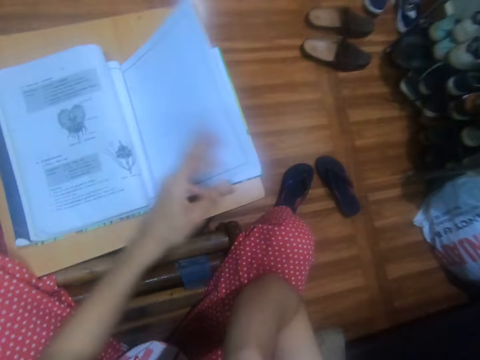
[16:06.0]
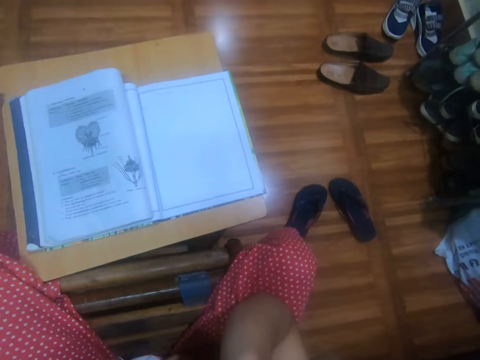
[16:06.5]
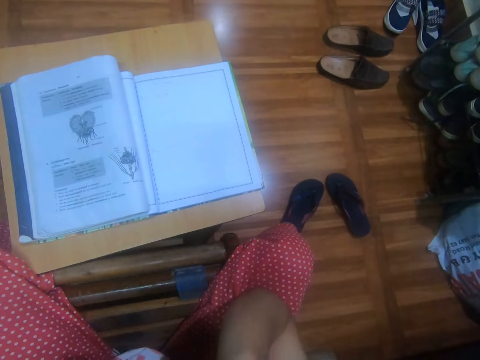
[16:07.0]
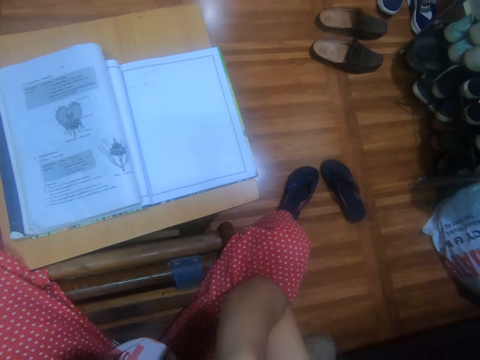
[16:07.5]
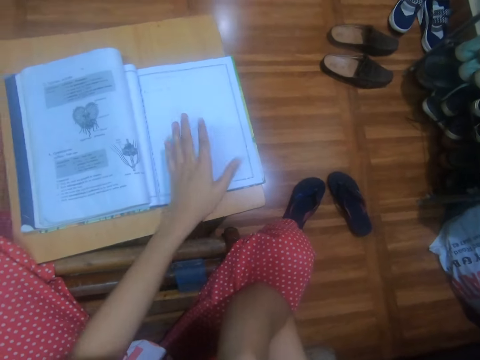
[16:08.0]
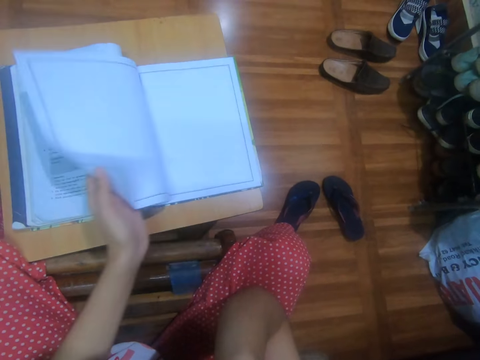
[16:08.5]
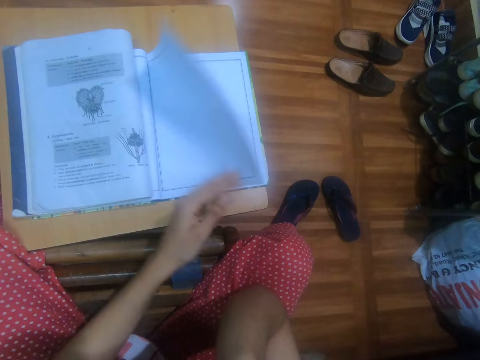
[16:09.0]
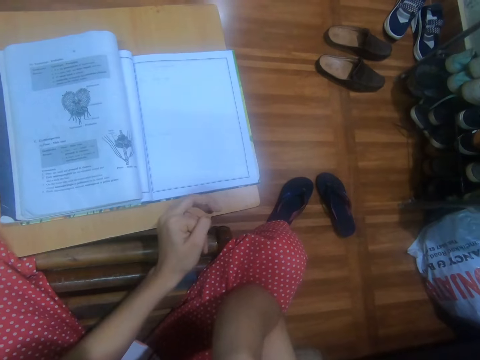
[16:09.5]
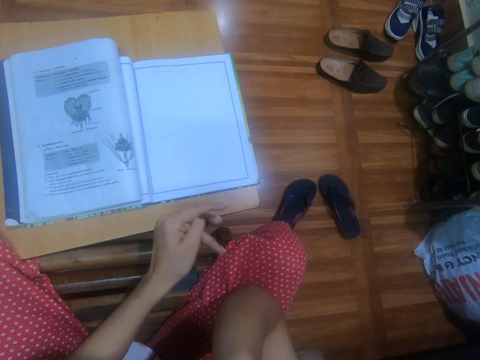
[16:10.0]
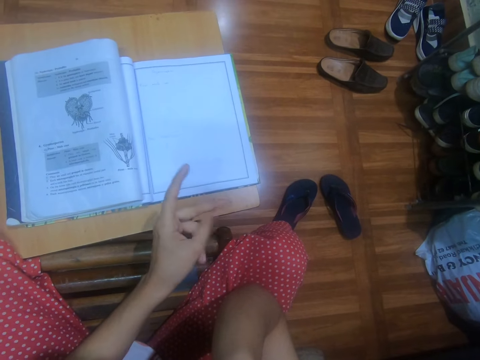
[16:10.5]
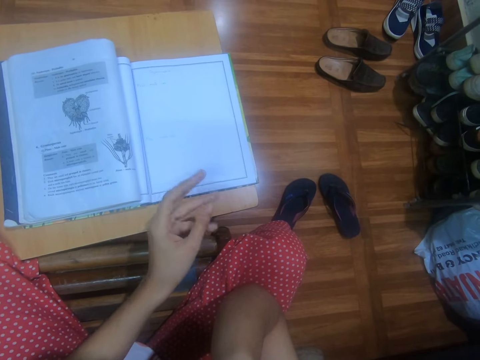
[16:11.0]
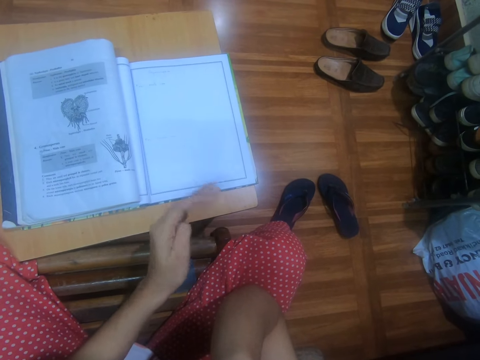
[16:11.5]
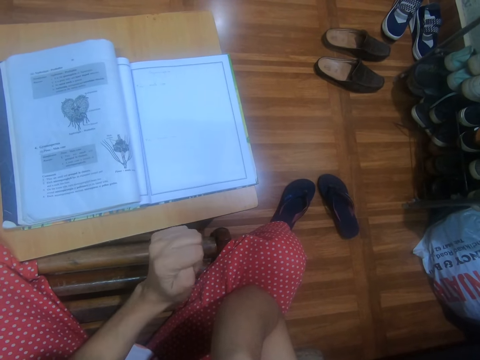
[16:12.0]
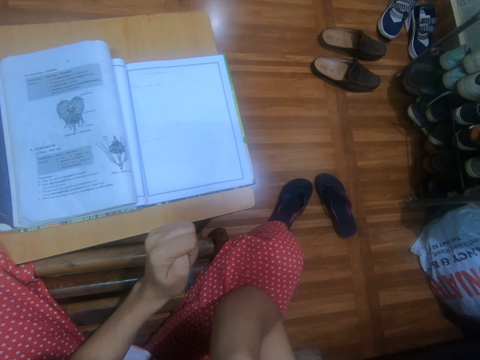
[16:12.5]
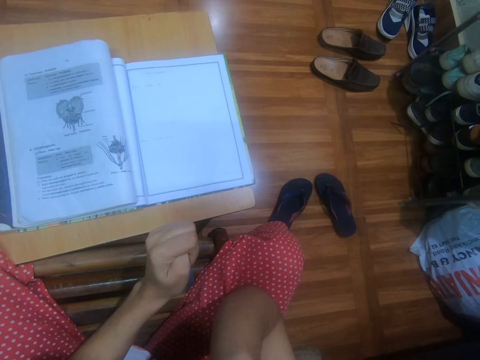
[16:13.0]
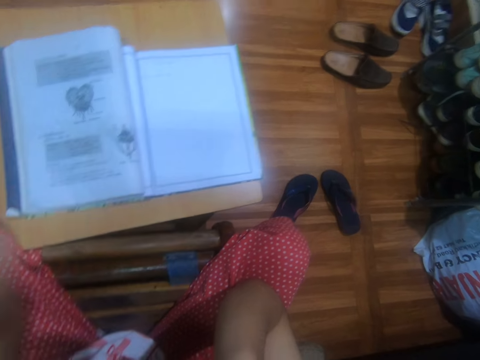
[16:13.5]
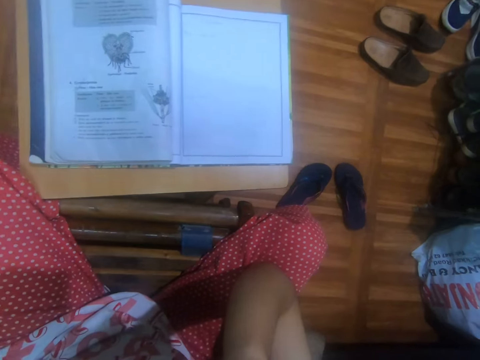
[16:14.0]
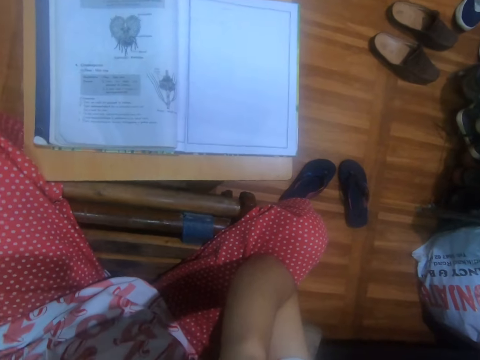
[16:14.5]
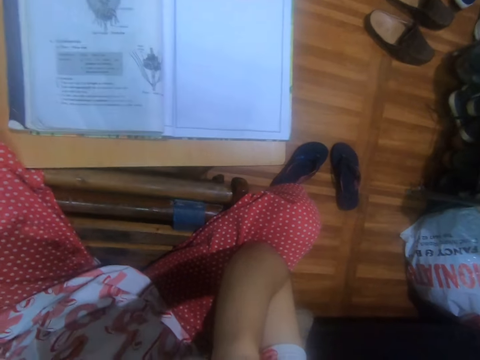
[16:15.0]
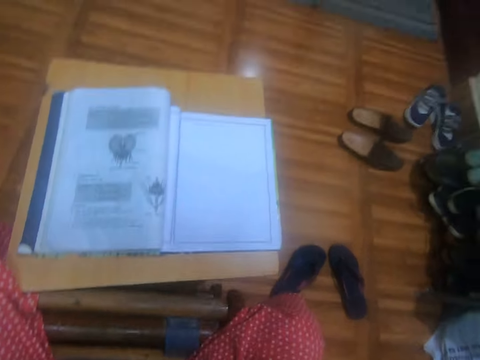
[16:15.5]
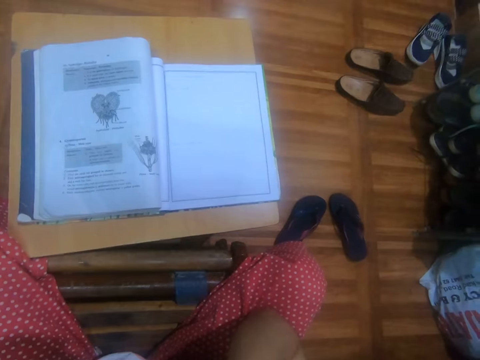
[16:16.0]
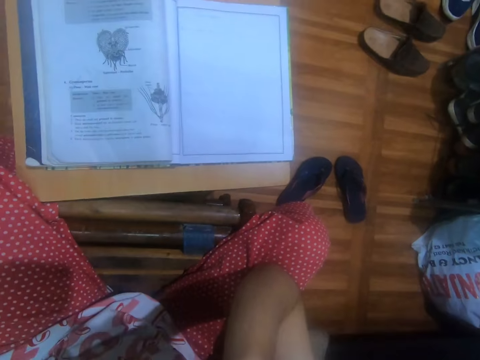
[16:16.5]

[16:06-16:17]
The camera wearer puts her right hand on her thigh. She puts down the pages of the drawing book with her left hand. She lowers her left hand. She flips the page of the drawing book with her left hand. She puts down the pages of the drawing book with her left hand. She cracks her knuckles with her left hand. She folds her fingers. She adjusts the camera. She adjusts her glasses with her left hand.

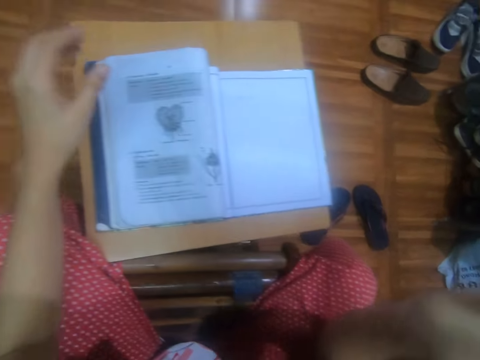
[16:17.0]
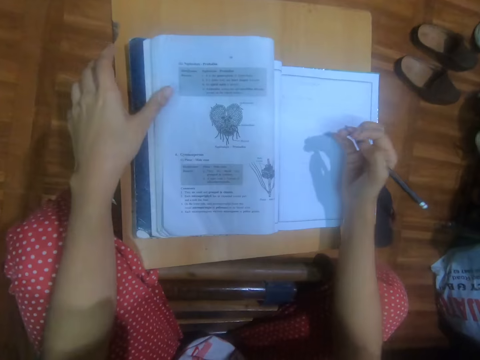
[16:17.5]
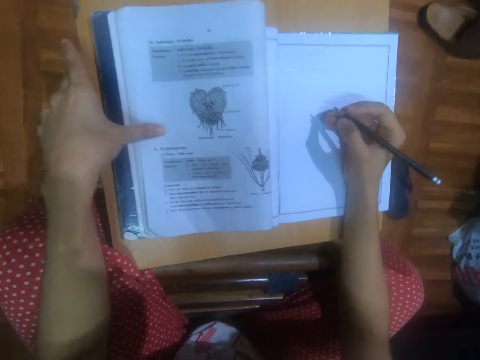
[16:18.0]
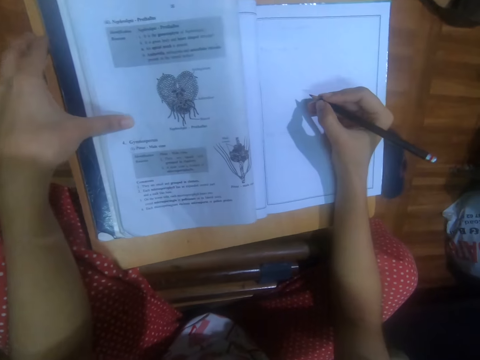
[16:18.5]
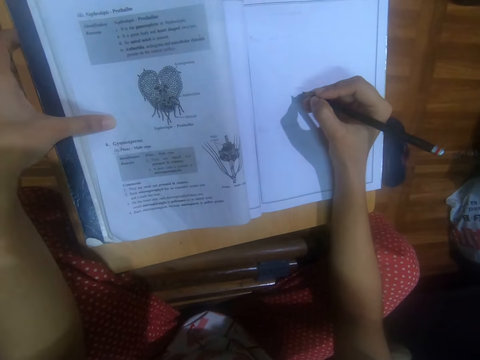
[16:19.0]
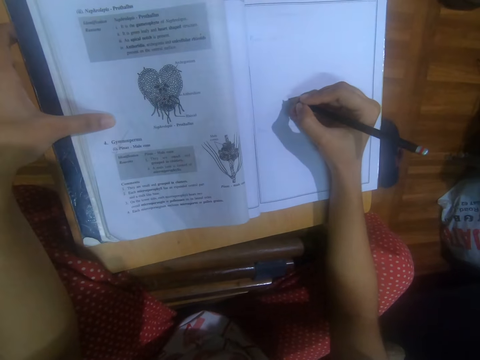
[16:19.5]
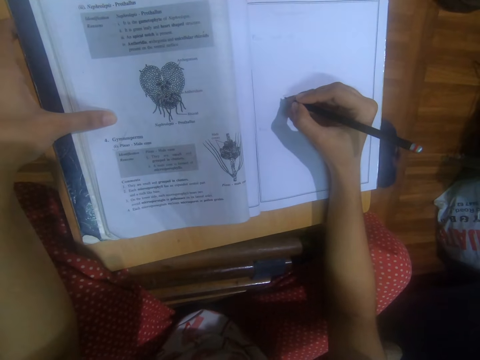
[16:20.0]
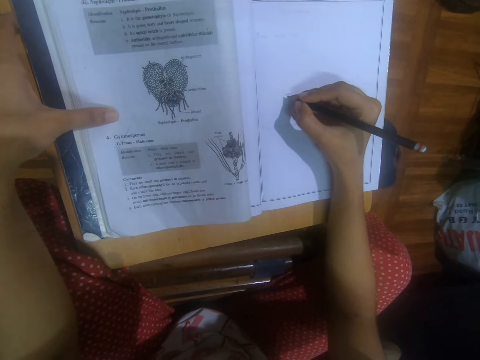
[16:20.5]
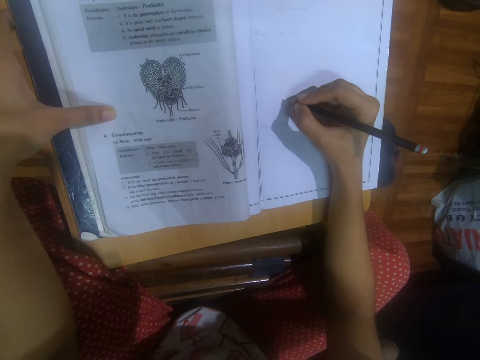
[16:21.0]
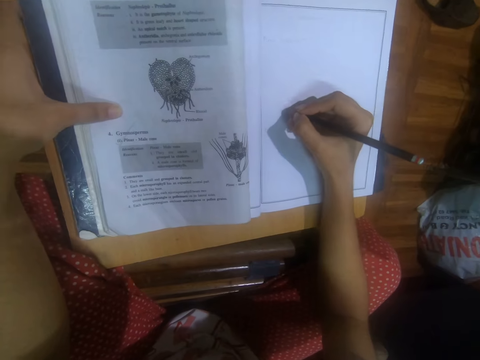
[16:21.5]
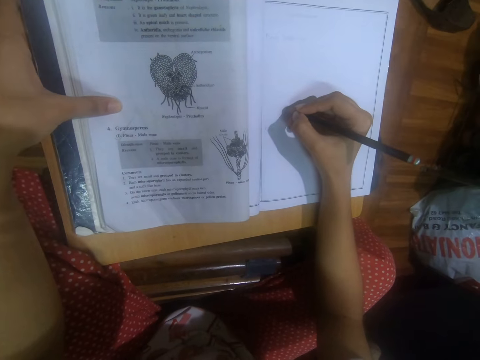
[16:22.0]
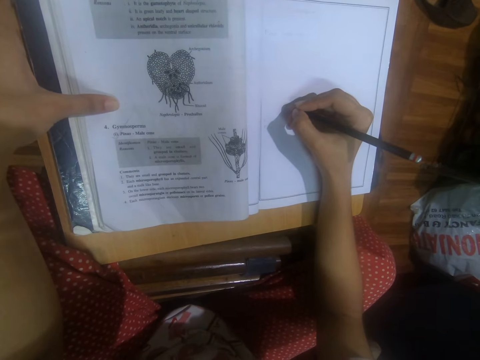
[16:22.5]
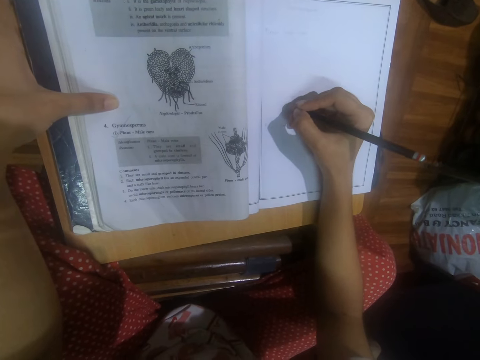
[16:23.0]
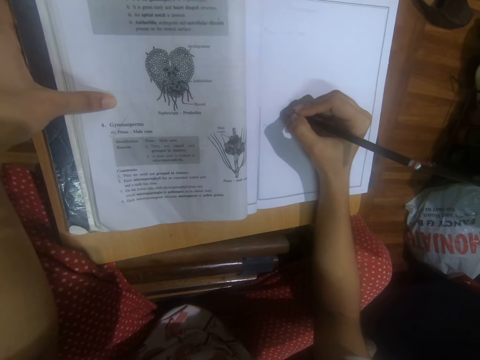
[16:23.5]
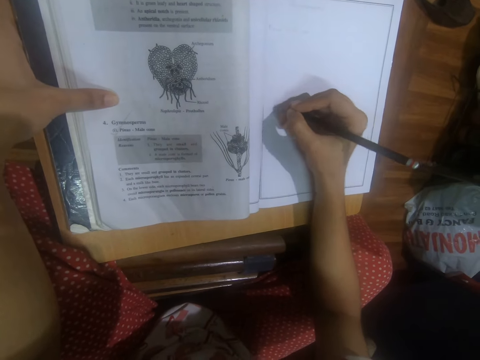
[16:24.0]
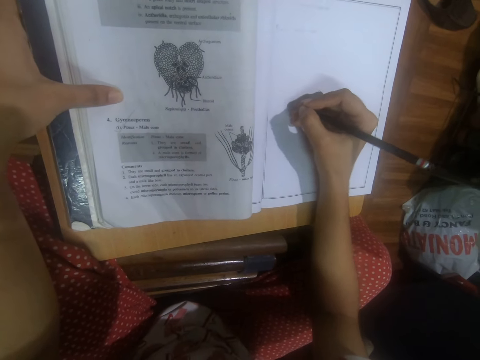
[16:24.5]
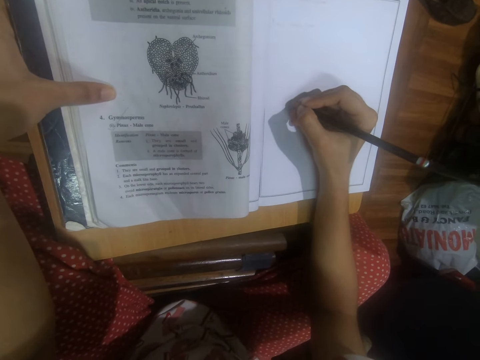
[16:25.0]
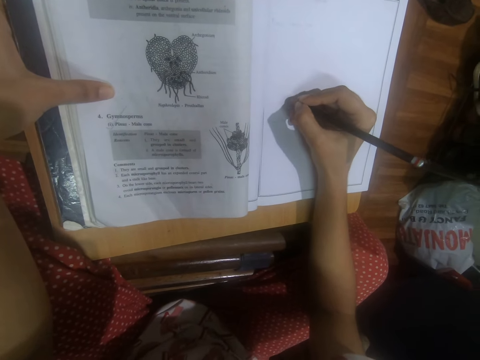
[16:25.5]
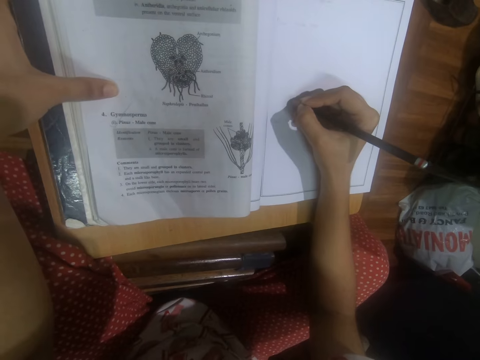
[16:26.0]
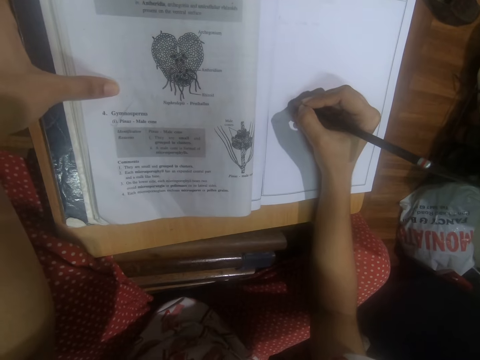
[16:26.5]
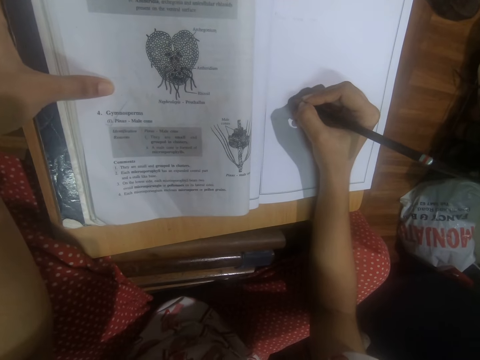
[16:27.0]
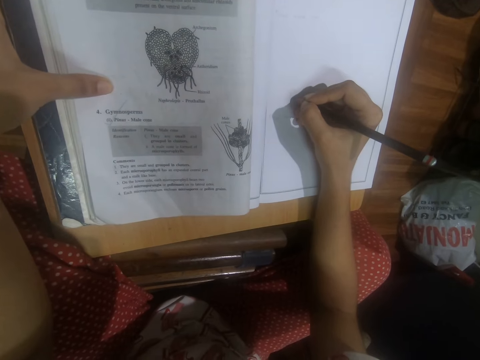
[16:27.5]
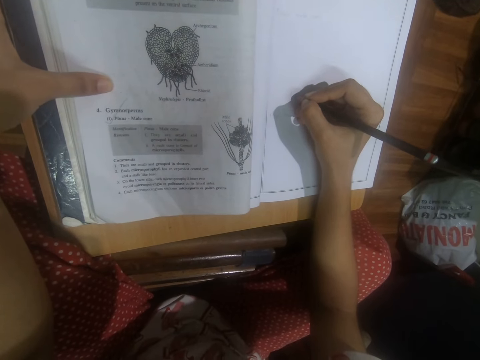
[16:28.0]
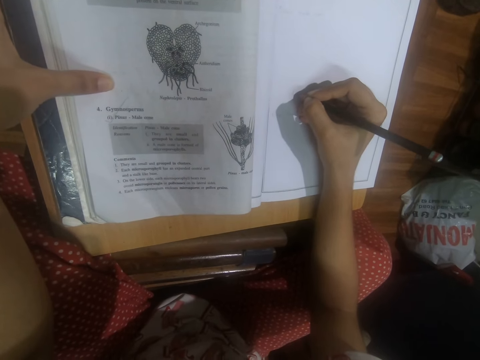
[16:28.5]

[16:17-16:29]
The camera wearer holds down the textbook and the drawing book to the stool with her left hand. She draws on the drawing book with the pencil in her right hand.

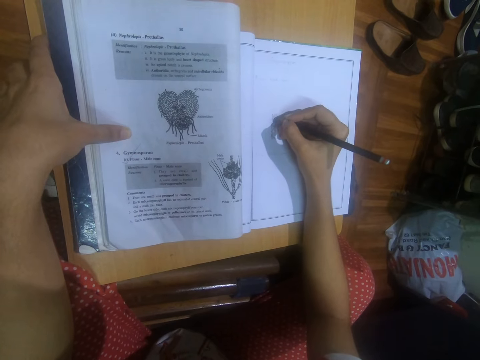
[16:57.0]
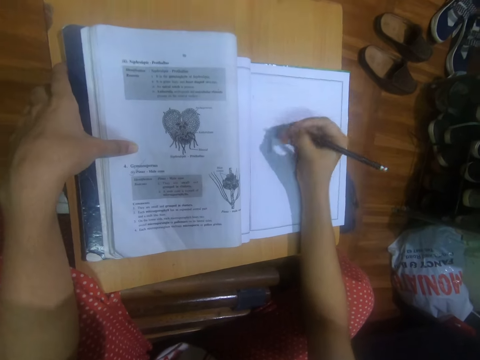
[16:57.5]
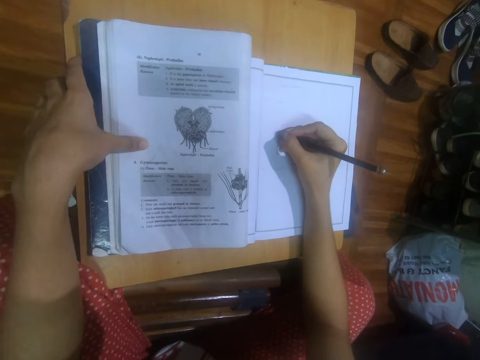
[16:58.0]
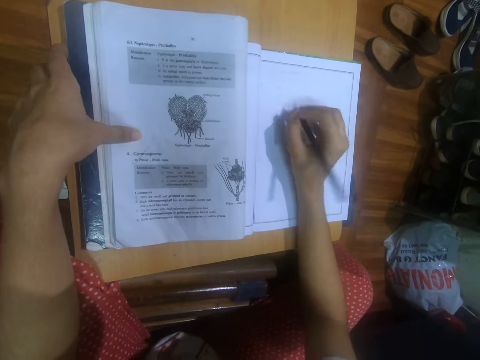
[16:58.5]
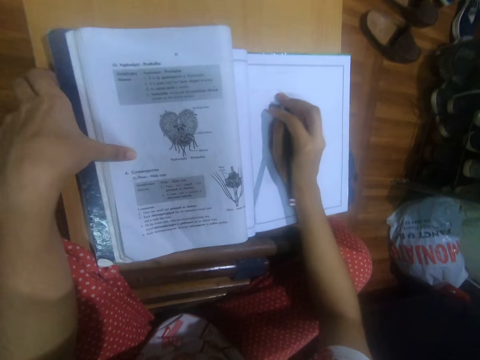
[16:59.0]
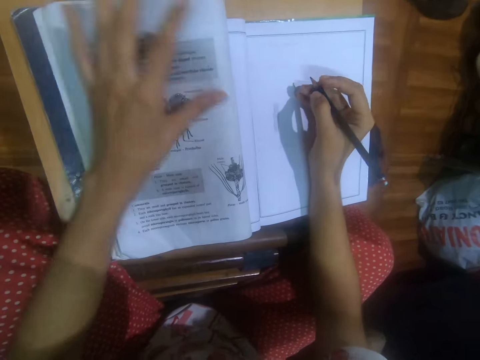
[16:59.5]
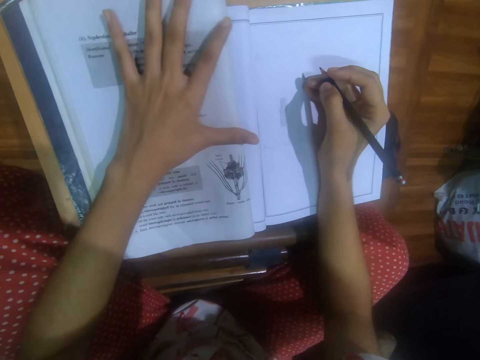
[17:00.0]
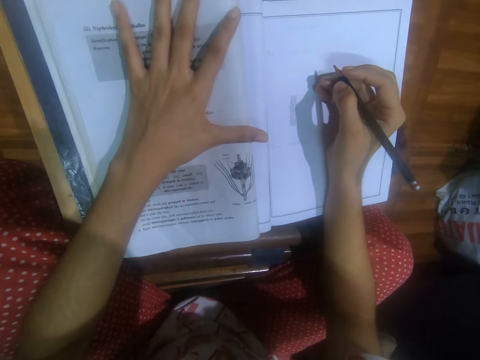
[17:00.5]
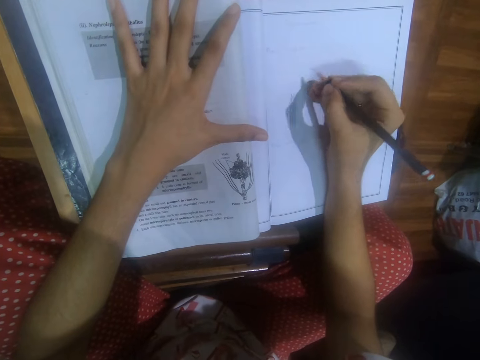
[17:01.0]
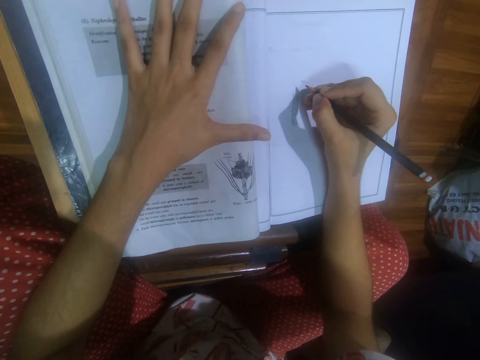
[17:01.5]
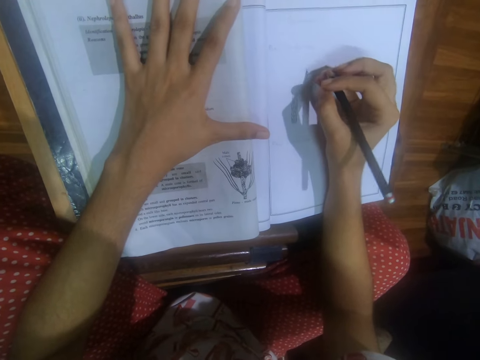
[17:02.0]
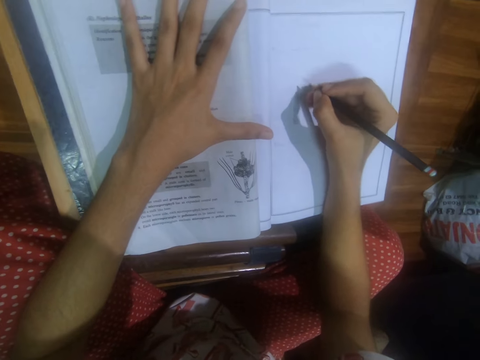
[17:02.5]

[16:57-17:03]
The camera wearer adjusts the drawing book on the stool with her right hand. She places her left hand on the textbook.
